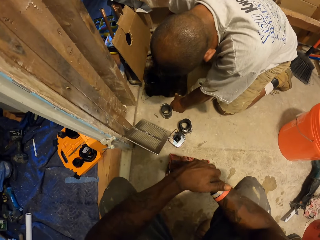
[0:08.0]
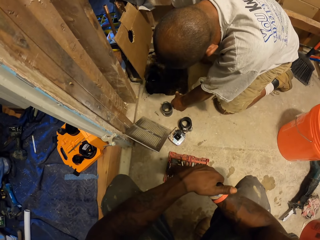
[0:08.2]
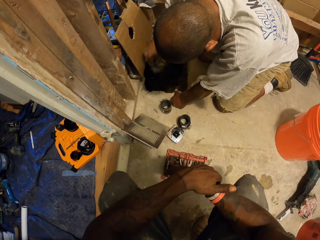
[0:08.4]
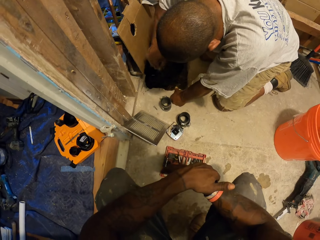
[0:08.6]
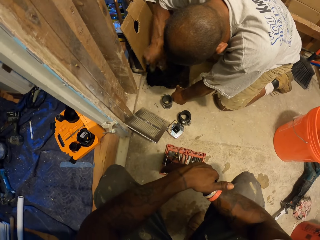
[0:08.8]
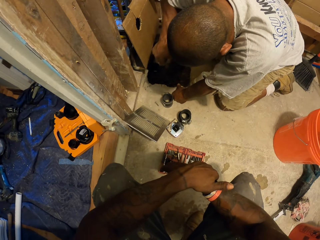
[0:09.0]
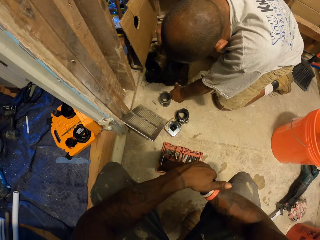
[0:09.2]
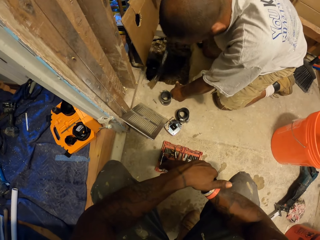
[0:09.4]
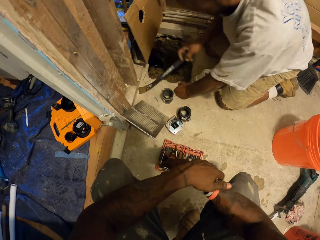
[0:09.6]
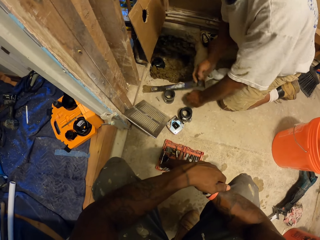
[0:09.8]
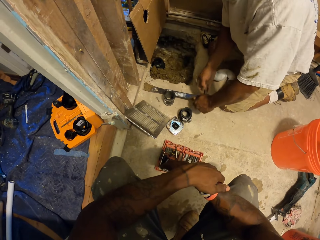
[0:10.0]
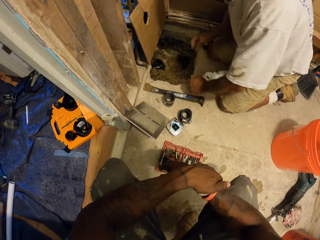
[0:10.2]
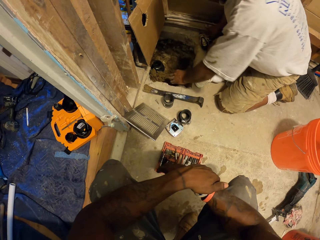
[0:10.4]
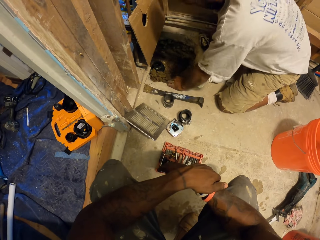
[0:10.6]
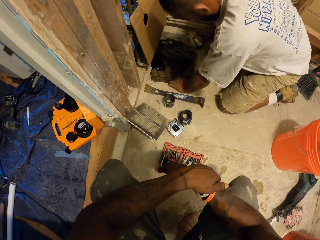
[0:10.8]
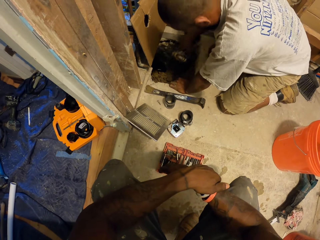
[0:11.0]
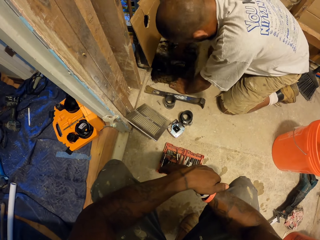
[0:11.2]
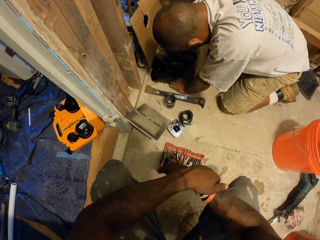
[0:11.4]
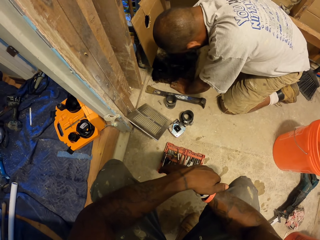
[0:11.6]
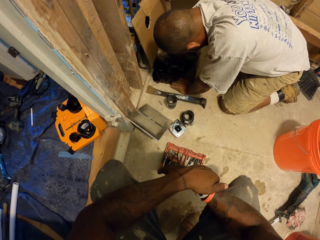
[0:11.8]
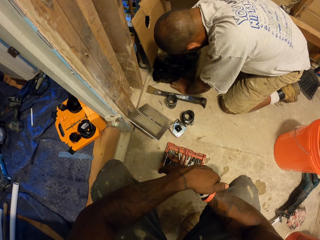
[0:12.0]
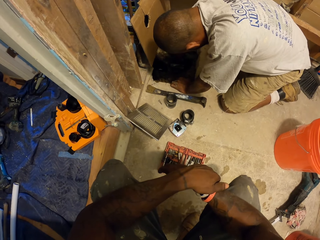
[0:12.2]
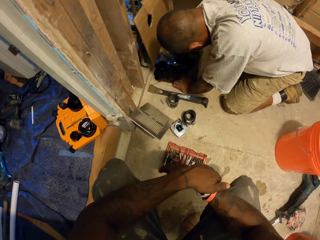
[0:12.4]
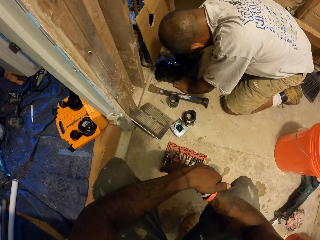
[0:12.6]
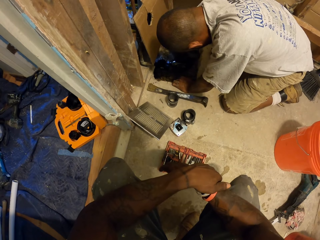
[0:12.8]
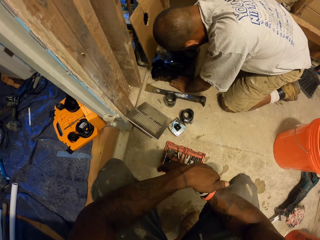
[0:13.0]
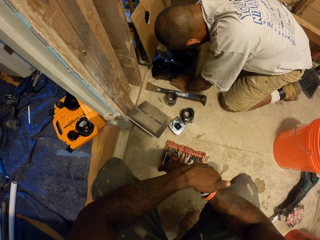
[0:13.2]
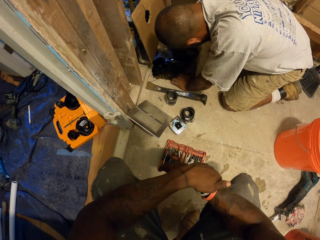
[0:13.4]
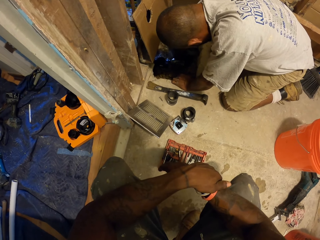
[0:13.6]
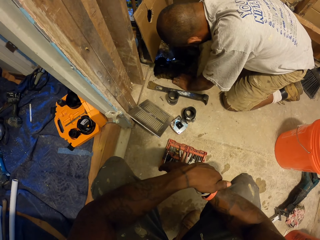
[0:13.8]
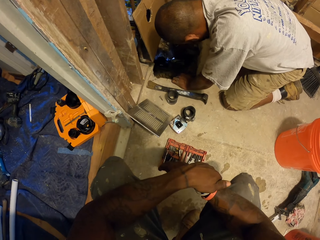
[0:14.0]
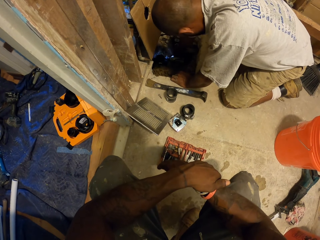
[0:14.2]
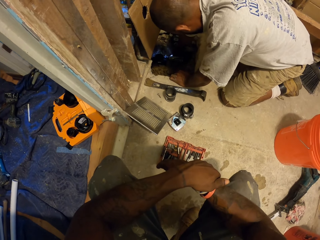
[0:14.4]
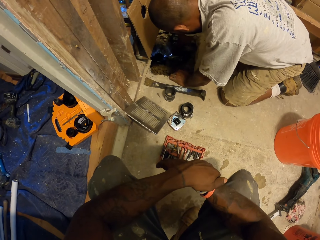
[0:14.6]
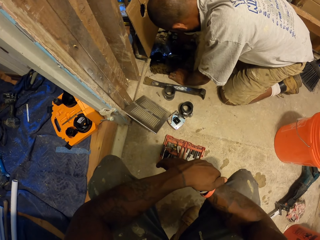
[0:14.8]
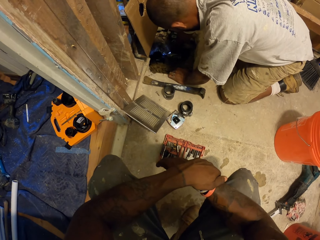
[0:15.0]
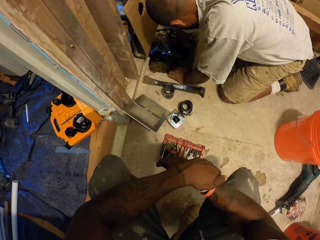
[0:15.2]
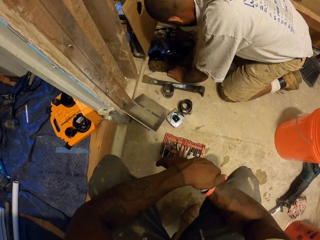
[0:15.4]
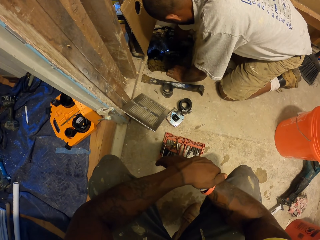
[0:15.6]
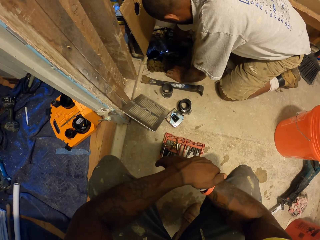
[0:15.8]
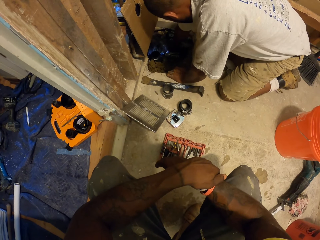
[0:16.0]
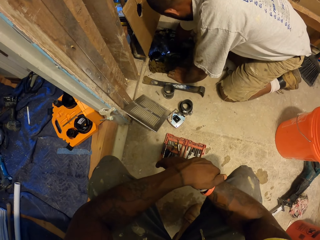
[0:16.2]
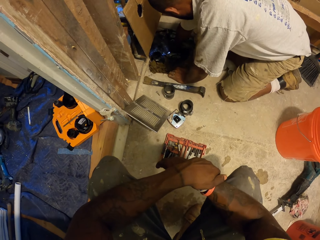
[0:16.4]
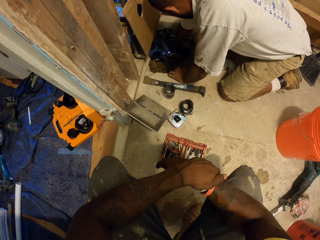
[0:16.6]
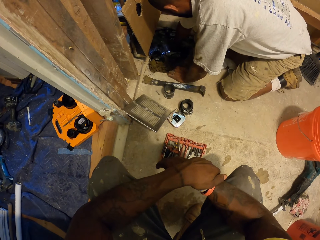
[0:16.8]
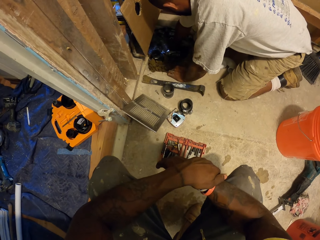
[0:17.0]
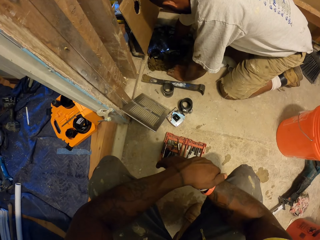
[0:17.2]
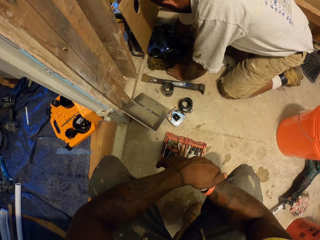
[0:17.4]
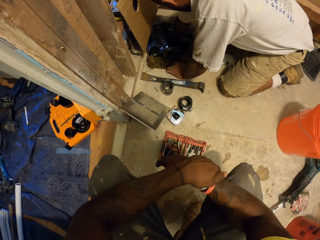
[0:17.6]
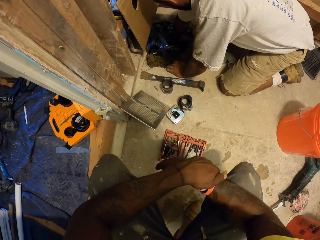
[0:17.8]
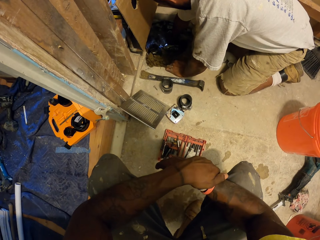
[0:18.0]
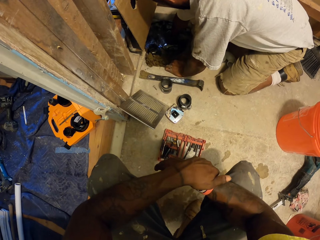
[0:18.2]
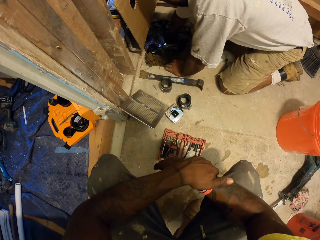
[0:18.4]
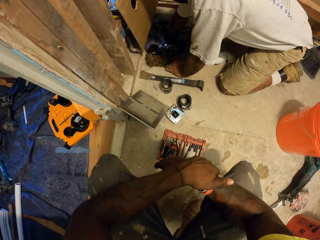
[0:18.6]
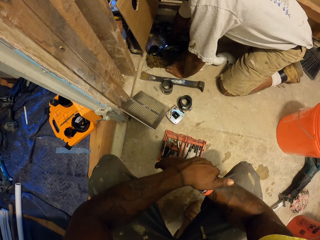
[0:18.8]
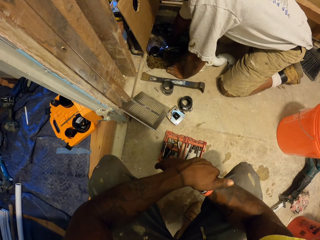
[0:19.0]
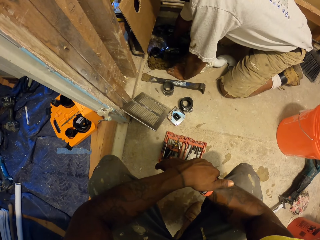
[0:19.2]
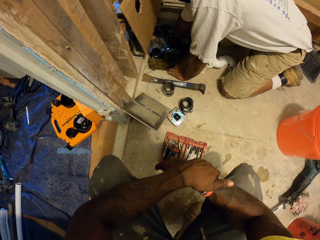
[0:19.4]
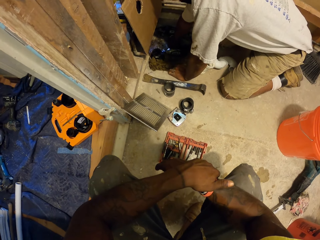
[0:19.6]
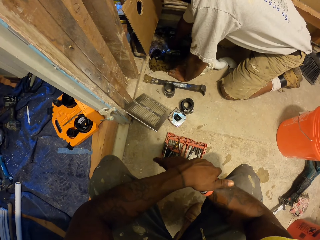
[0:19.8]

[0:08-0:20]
A man drops the pry bar on the floor with his right hand. He picks up a cordless drill machine from the floor with his right hand. He puts the cordless drill machine in the hole on the floor with his right hand. He drills the floor in the hole with the cordless drill machine in his right hand.

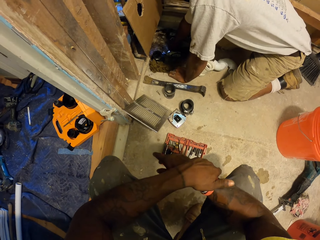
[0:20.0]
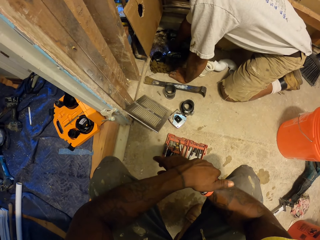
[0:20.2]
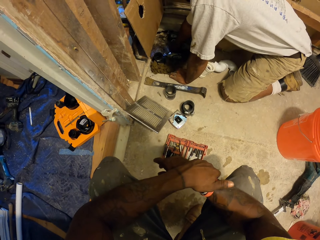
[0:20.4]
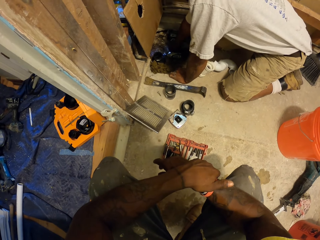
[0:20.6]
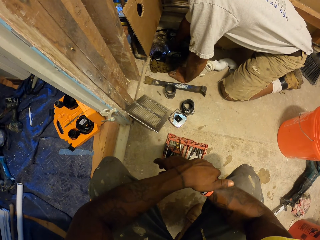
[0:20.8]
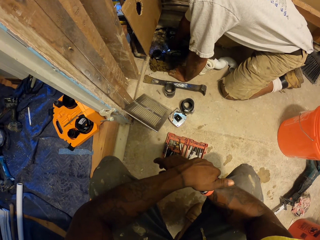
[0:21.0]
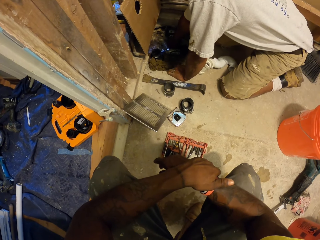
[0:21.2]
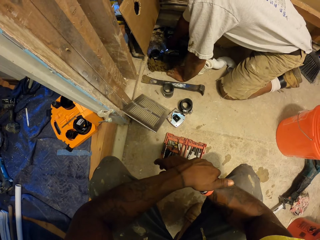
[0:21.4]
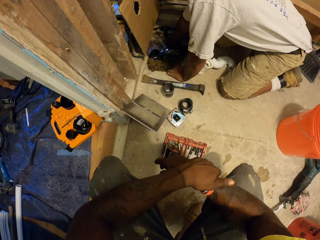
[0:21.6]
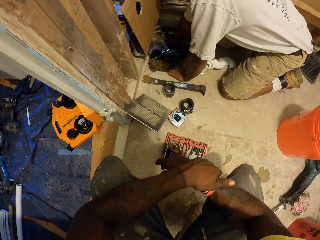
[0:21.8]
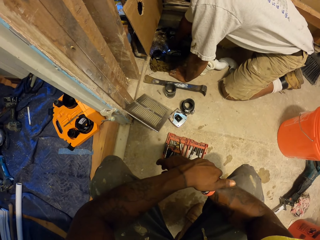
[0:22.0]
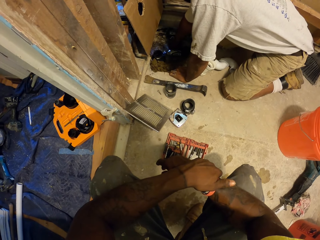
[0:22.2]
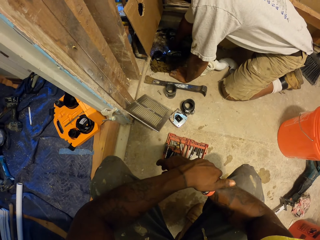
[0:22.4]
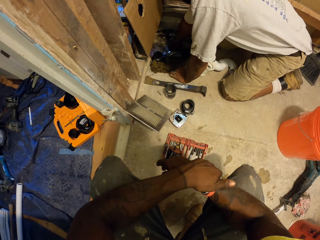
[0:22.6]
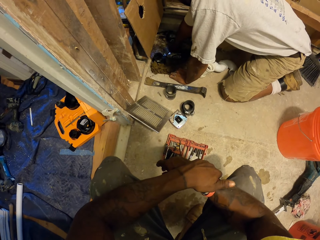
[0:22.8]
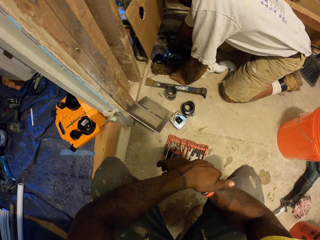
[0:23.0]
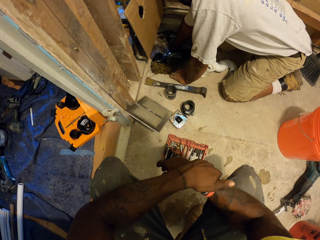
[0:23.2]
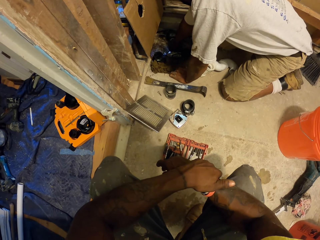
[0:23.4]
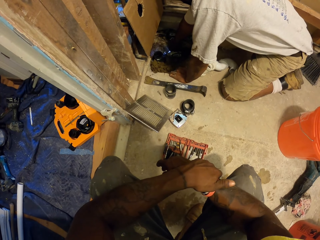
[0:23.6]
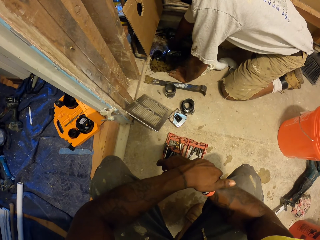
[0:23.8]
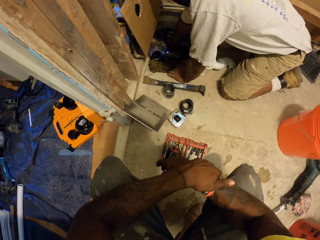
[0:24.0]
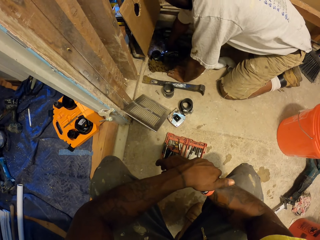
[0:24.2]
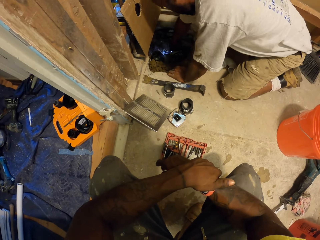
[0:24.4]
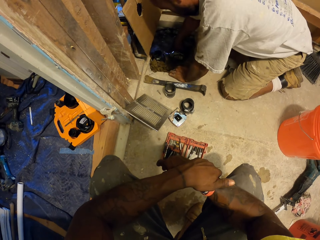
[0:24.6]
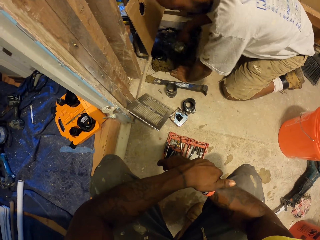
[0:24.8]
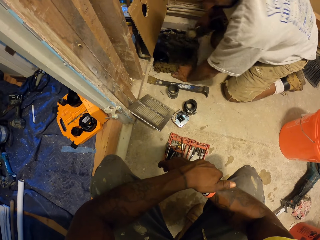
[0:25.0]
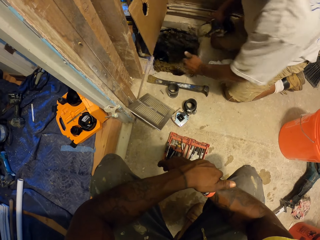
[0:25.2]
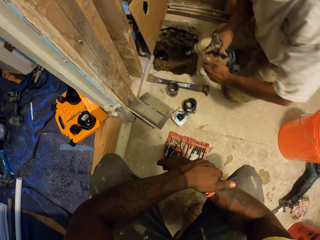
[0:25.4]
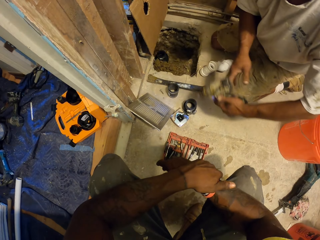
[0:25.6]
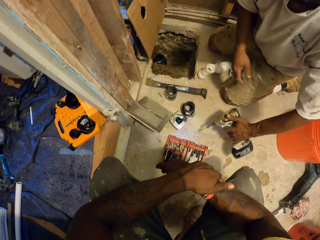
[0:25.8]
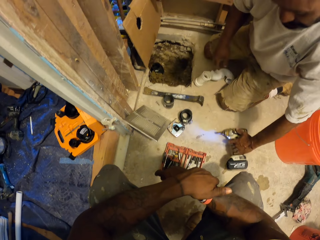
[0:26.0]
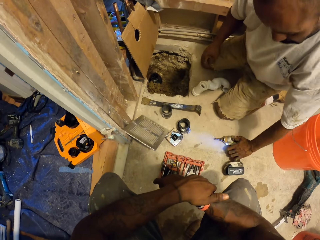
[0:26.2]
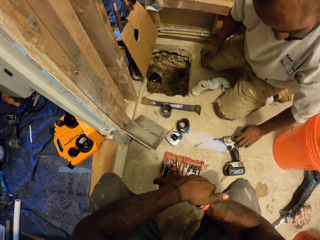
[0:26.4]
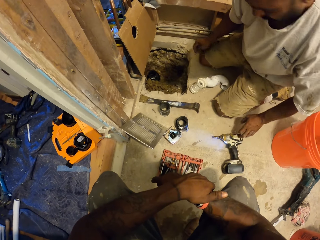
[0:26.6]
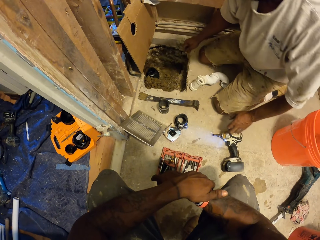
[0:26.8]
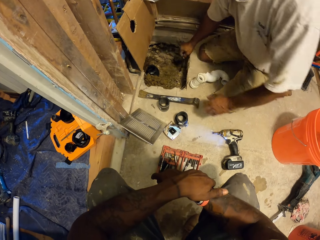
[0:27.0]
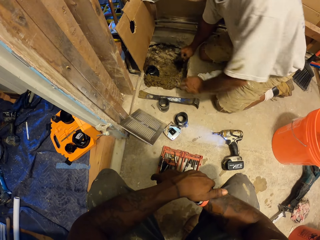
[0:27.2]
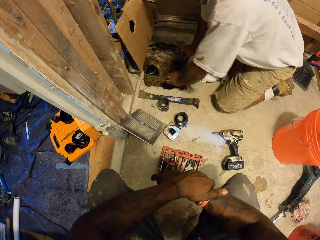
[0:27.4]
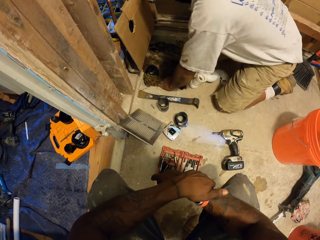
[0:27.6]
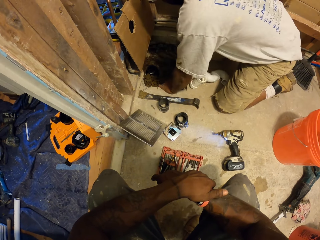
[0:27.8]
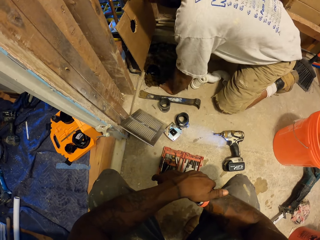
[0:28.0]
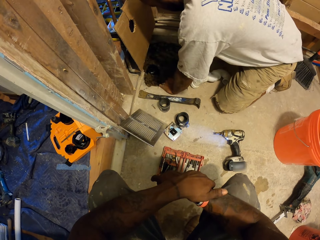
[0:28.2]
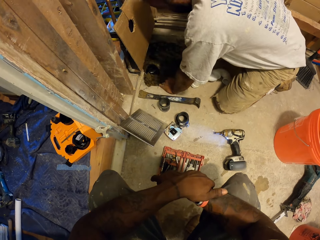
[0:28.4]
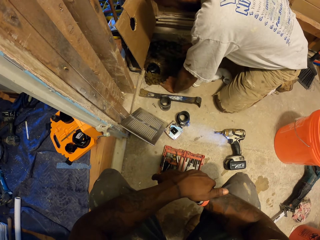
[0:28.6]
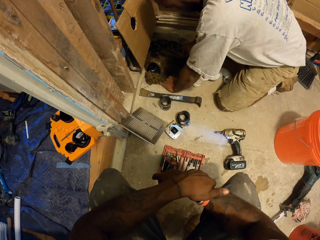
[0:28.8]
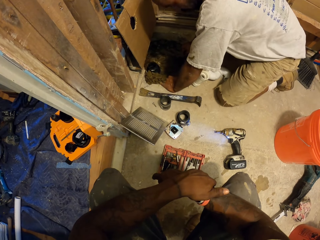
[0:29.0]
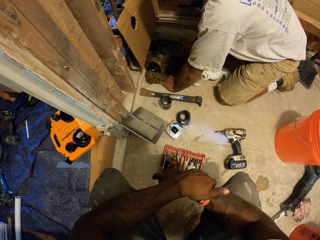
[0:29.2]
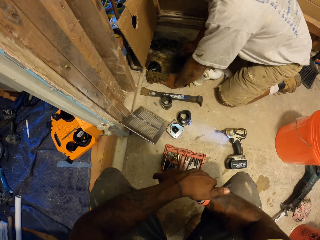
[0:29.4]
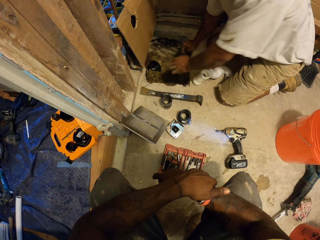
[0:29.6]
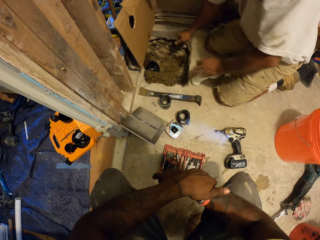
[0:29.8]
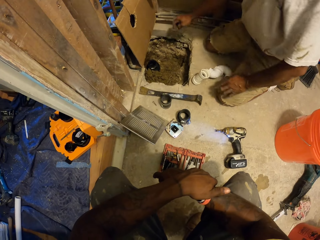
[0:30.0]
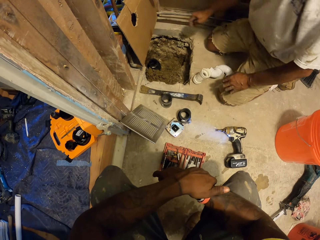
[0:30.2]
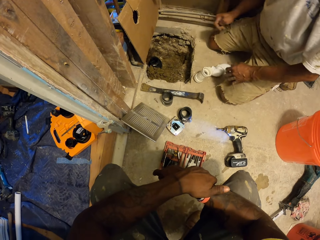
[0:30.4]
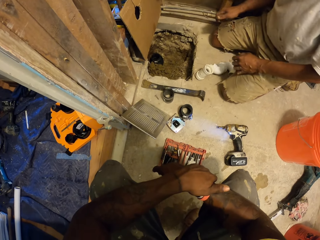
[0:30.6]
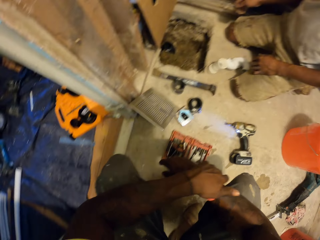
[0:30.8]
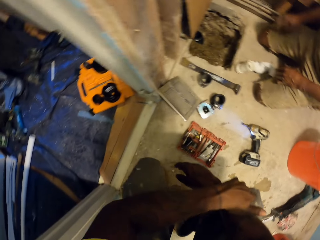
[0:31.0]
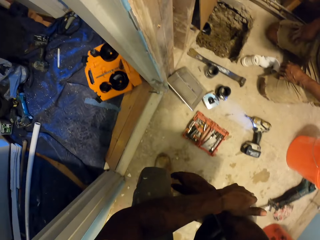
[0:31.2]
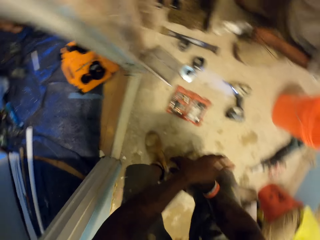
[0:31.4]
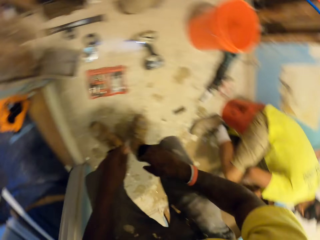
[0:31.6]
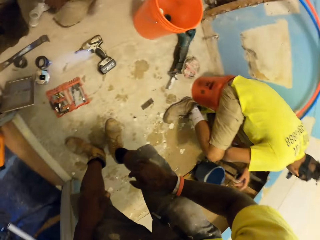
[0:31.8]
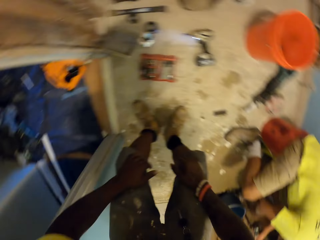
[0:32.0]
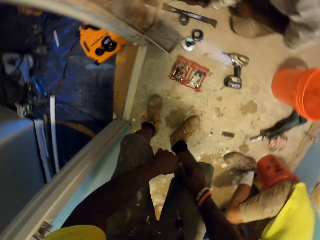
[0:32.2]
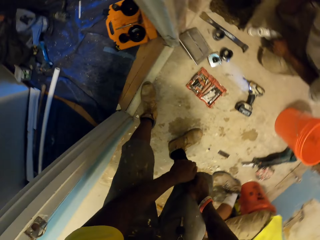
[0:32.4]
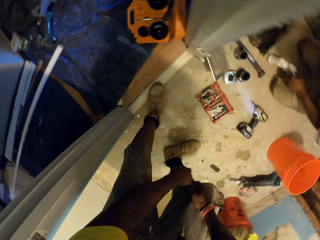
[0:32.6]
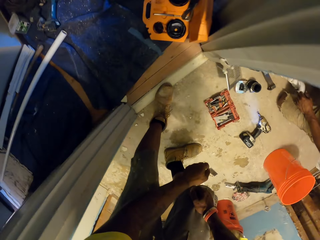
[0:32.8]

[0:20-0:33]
The man takes out the cordless drill machine from the hole on the floor with his right hand. He passes the cordless drill from his right hand to his left hand and drops the cordless drill on the floor with his right hand. He places his left hand on the floor. He looks at the hole. The camera wearer gets up from the floor. Another man sits on a bucket. The camera wearer grabs a paper in the tool box.
